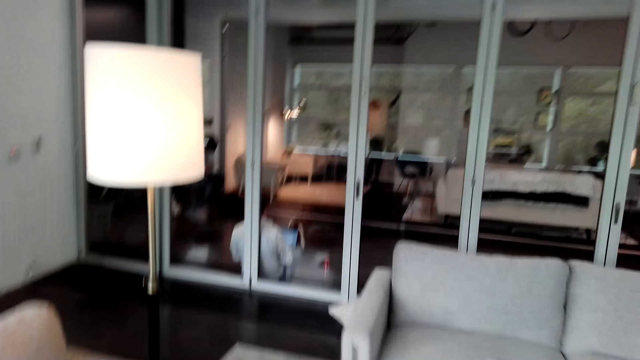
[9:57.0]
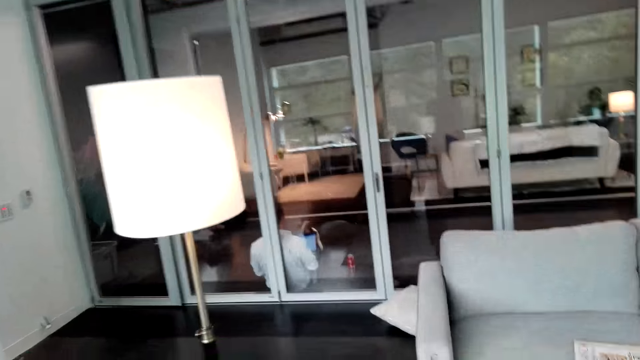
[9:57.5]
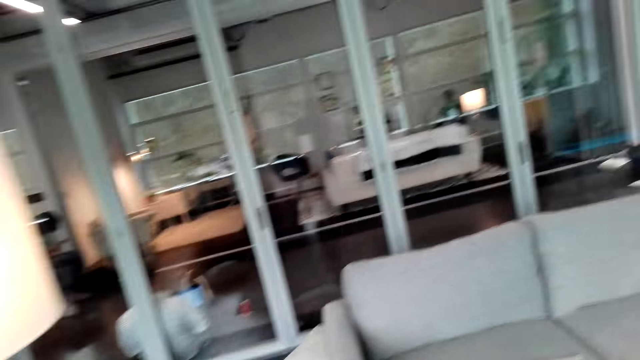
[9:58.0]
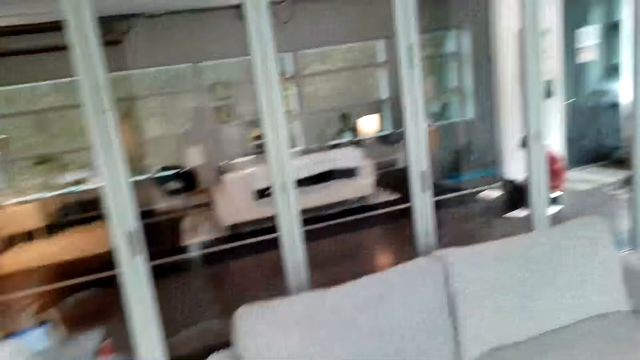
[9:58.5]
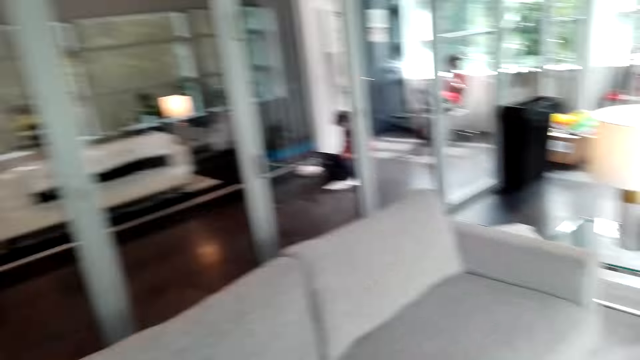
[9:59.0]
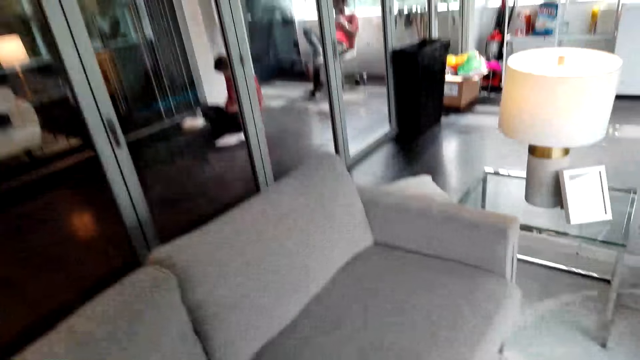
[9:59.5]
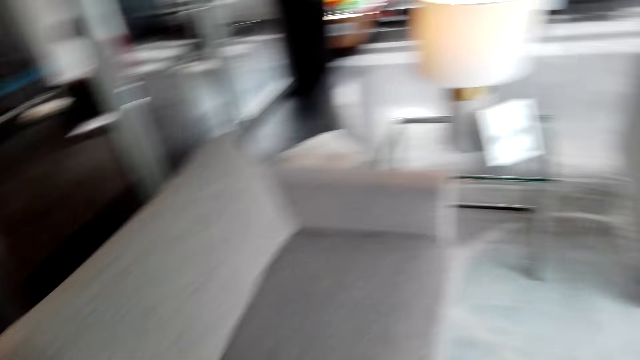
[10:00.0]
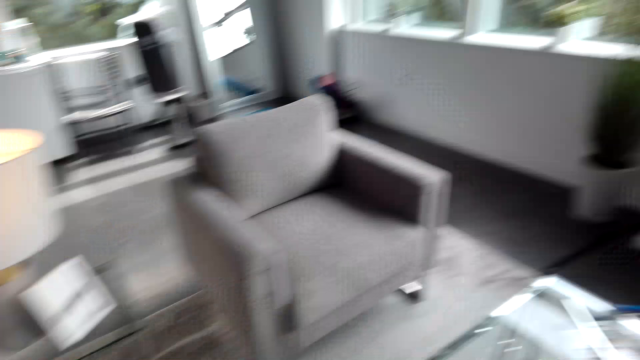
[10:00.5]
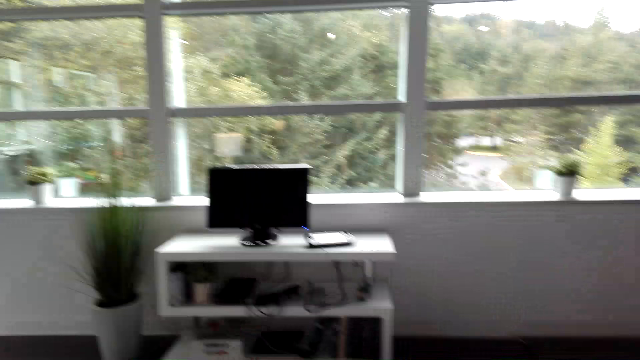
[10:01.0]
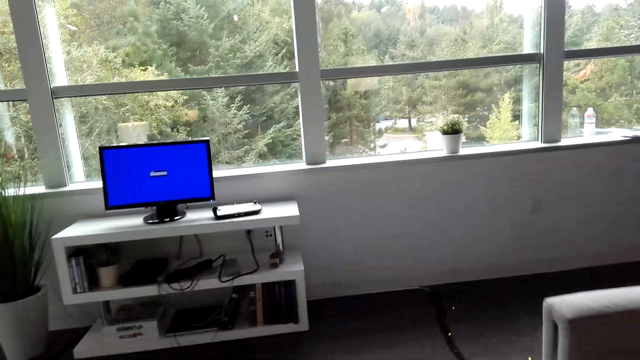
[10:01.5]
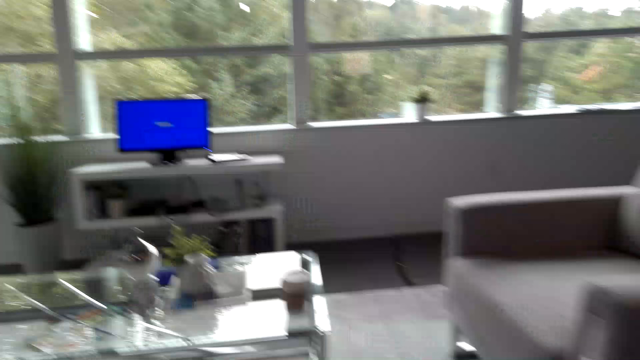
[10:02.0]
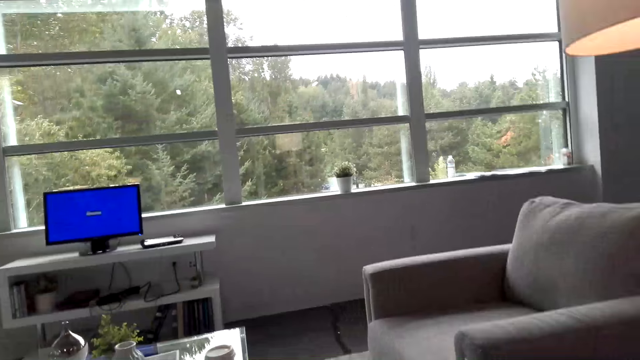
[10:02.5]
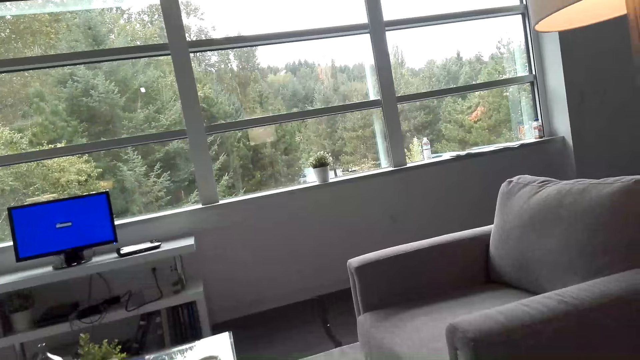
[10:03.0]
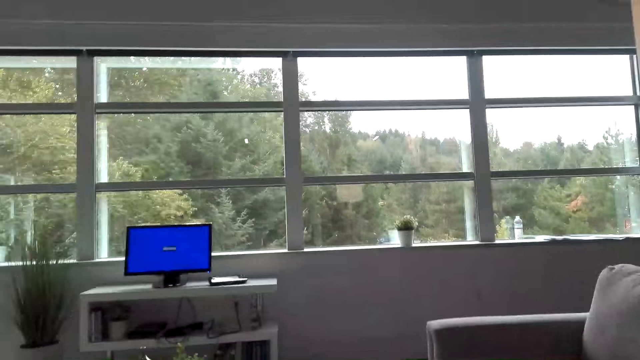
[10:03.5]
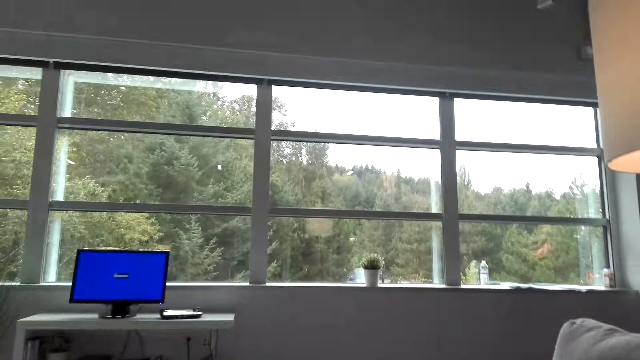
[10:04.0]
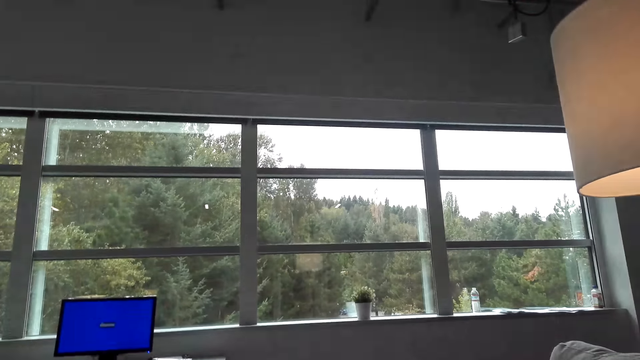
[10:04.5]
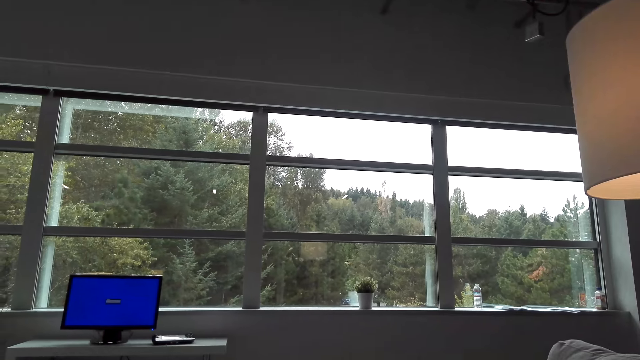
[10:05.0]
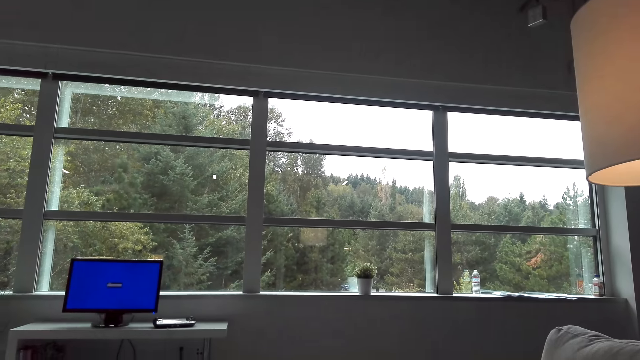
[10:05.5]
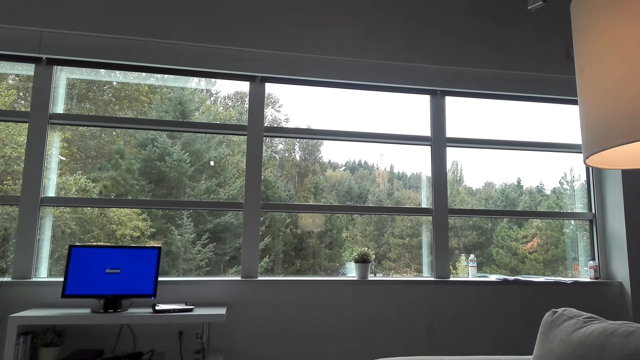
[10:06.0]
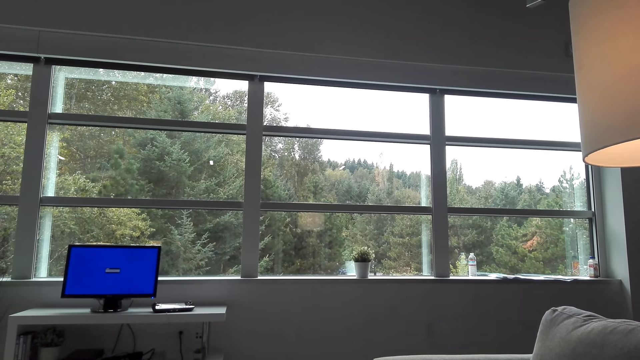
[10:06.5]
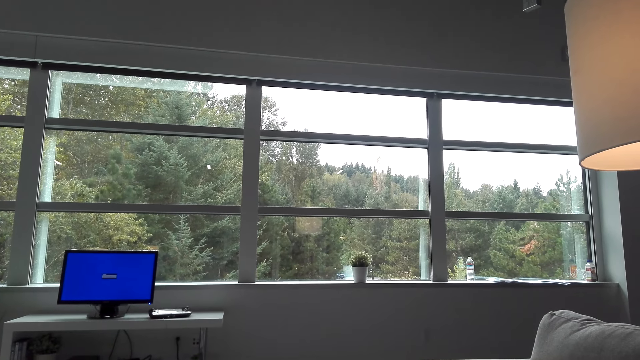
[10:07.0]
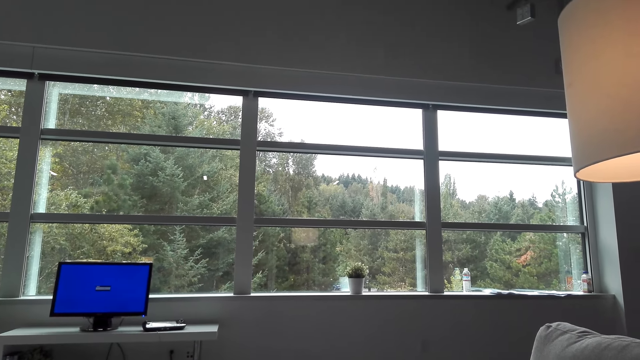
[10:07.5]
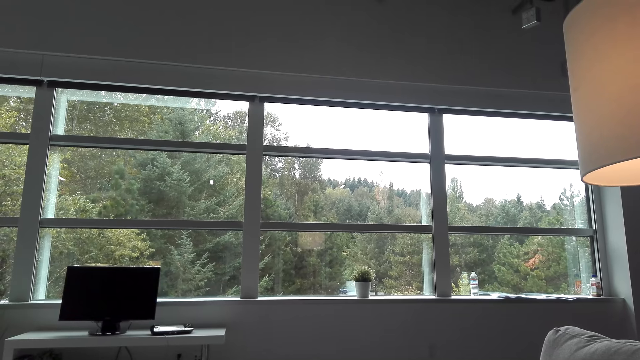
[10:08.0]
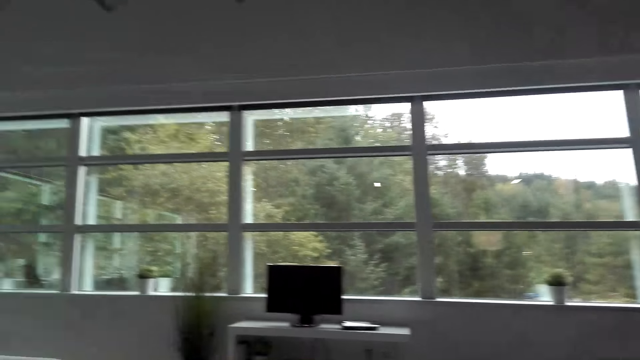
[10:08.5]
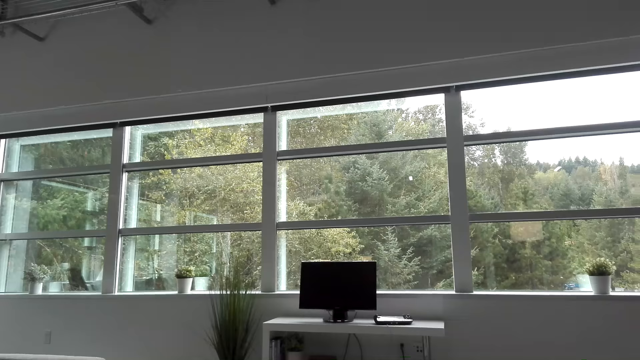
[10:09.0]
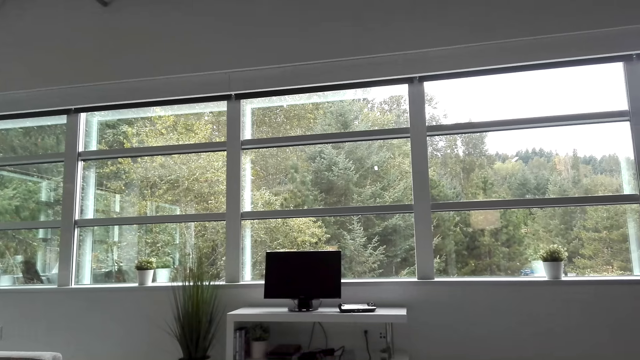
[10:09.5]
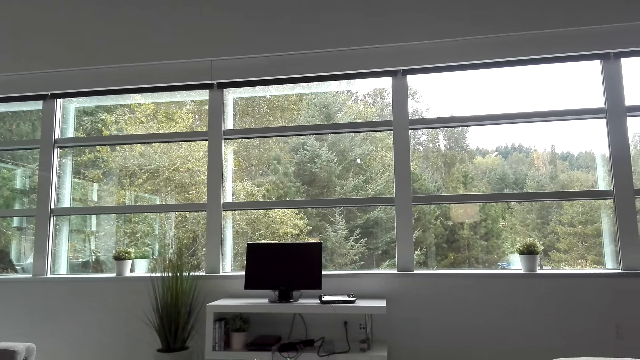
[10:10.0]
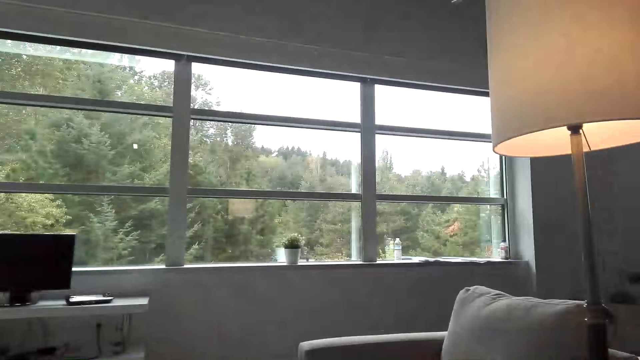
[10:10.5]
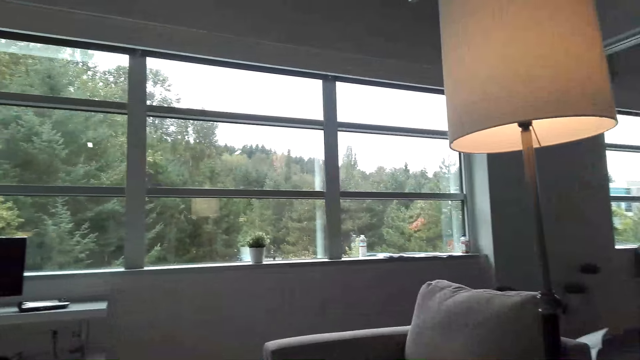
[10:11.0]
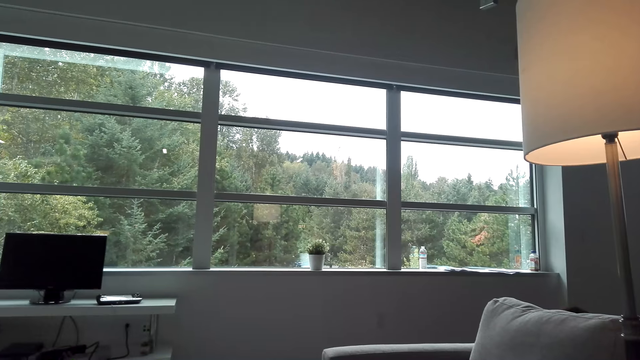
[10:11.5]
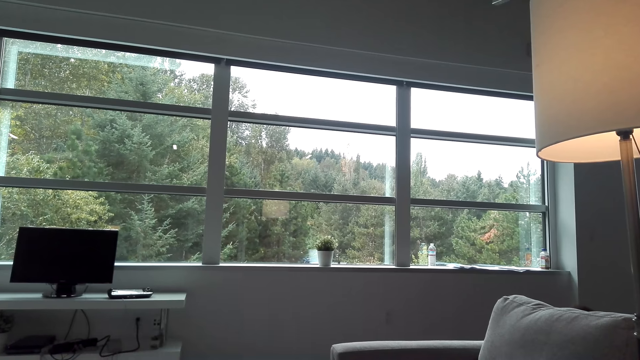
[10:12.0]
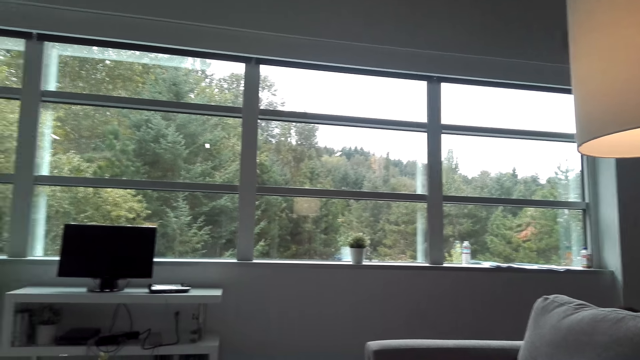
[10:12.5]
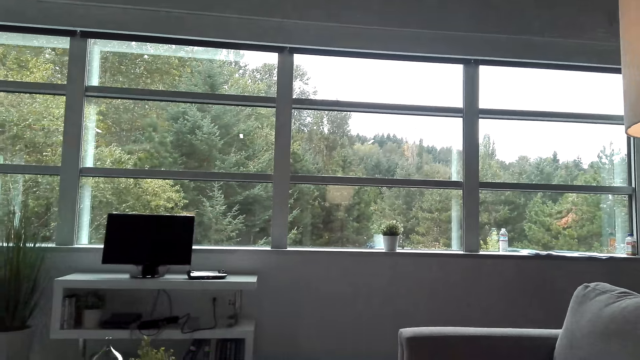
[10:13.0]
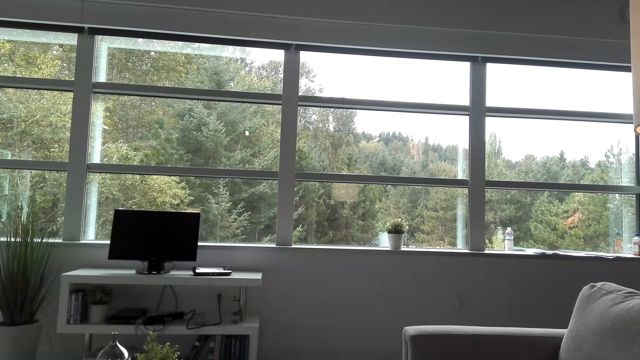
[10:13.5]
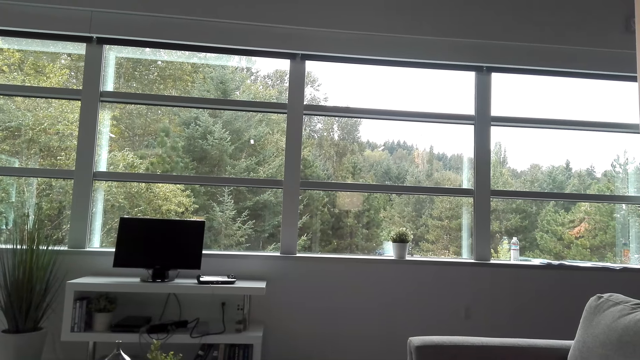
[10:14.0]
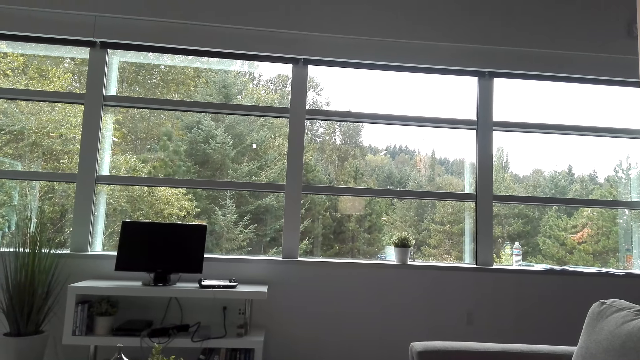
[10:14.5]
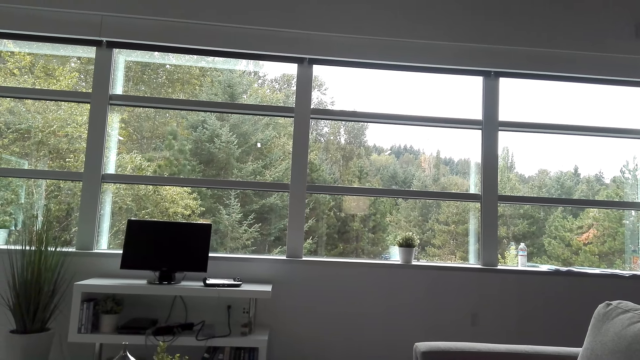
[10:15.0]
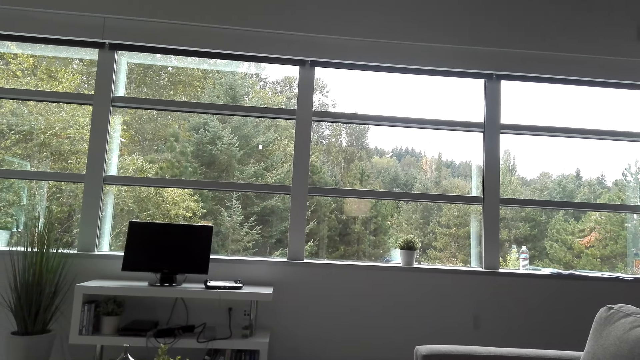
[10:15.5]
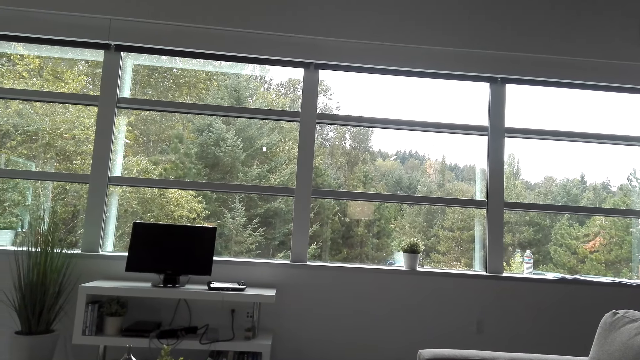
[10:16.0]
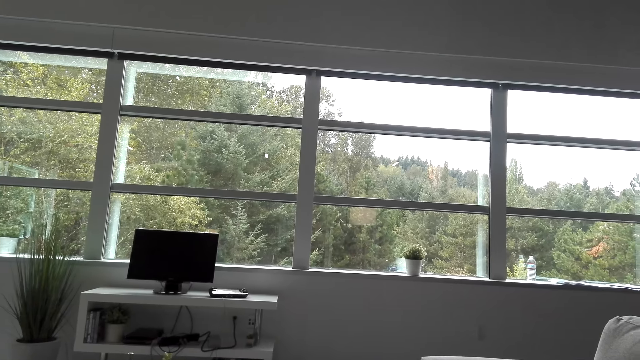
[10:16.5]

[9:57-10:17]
The camera wearer walks. They stop walking. They switch off the desktop. They look around.
